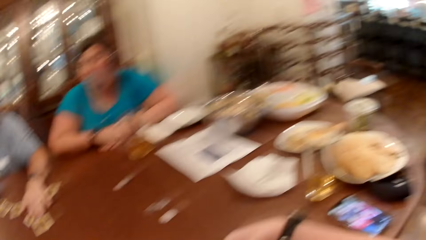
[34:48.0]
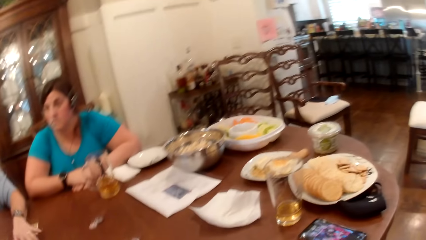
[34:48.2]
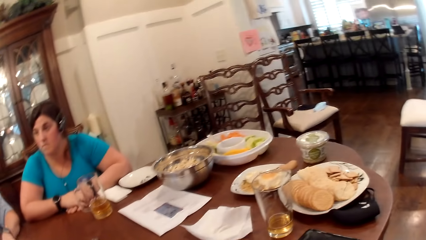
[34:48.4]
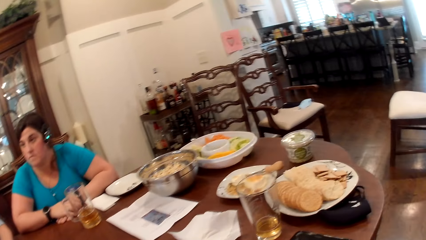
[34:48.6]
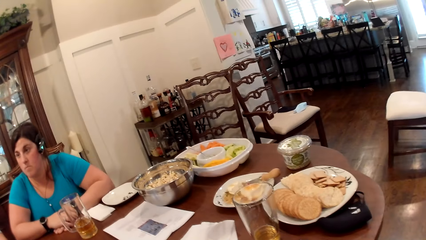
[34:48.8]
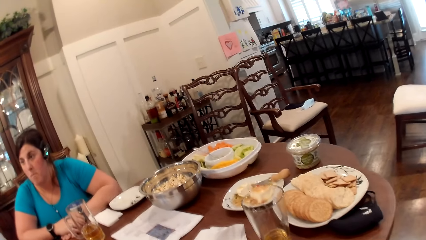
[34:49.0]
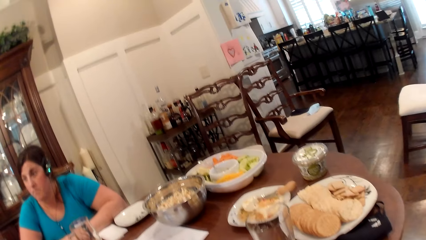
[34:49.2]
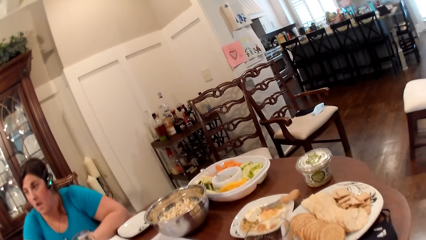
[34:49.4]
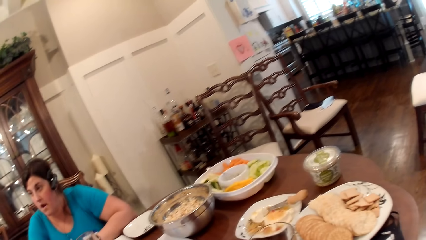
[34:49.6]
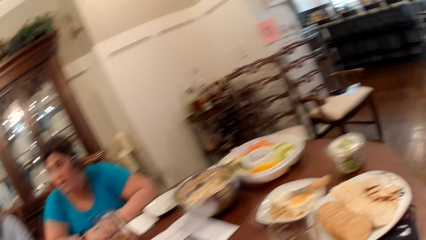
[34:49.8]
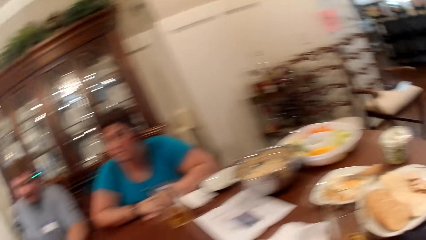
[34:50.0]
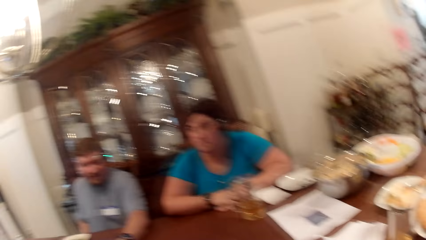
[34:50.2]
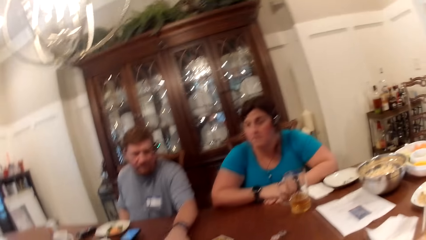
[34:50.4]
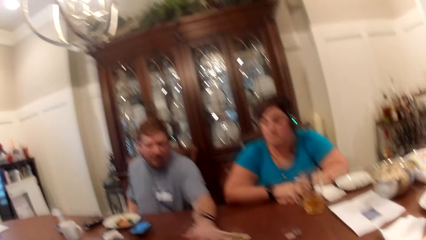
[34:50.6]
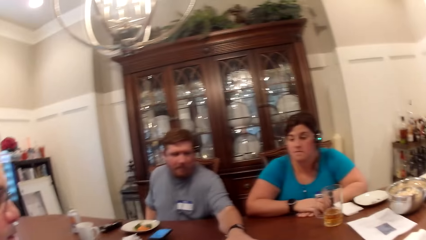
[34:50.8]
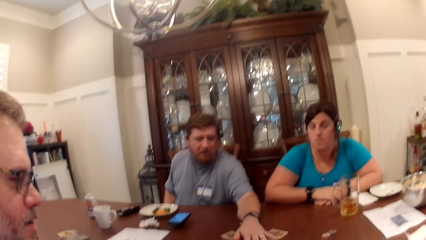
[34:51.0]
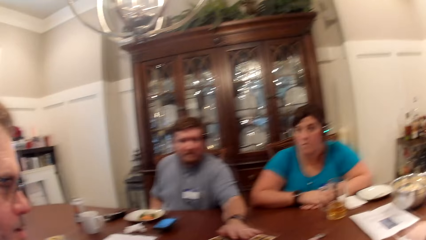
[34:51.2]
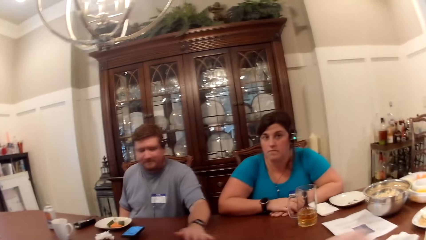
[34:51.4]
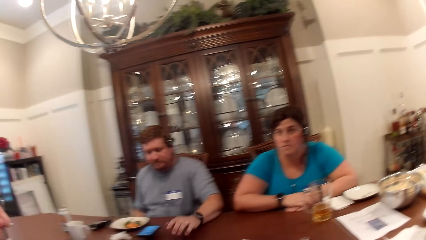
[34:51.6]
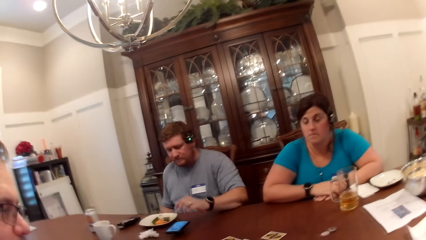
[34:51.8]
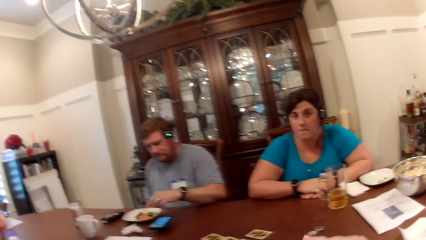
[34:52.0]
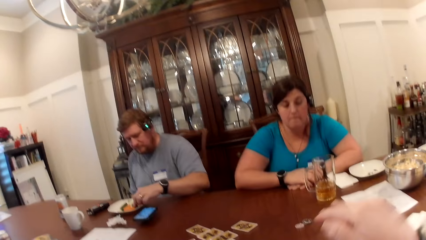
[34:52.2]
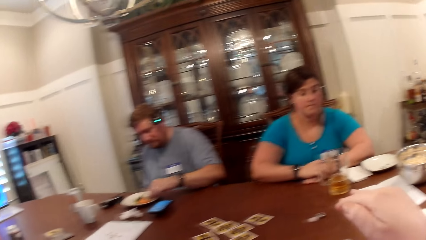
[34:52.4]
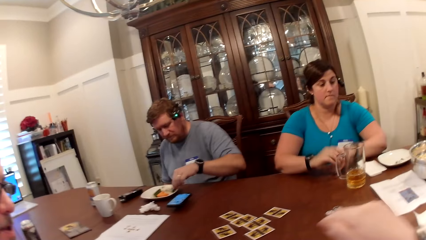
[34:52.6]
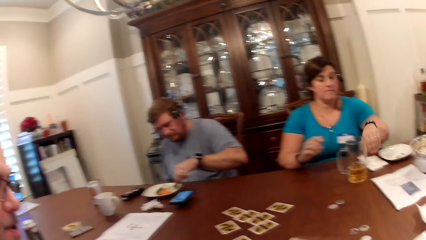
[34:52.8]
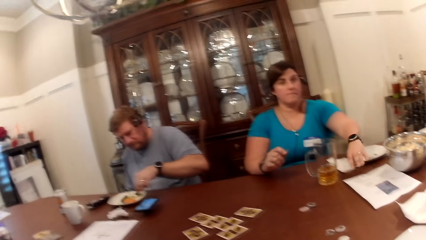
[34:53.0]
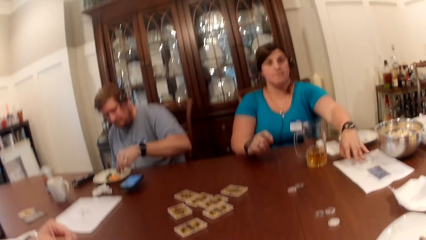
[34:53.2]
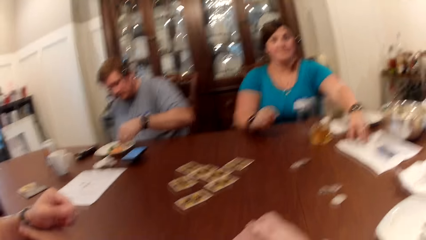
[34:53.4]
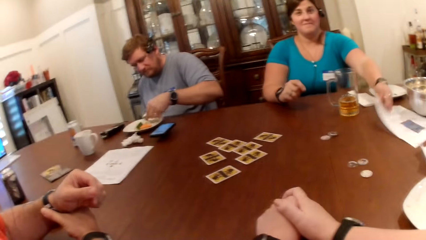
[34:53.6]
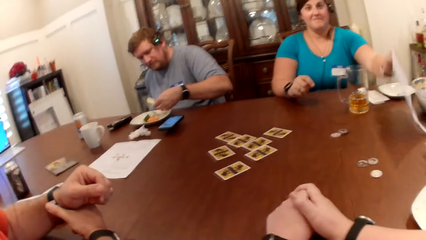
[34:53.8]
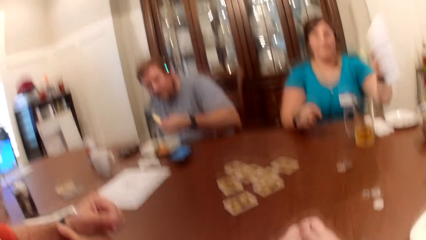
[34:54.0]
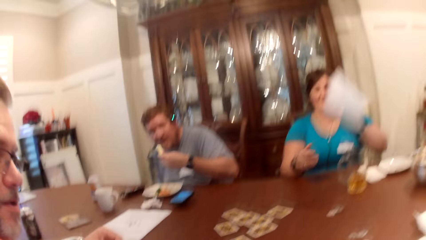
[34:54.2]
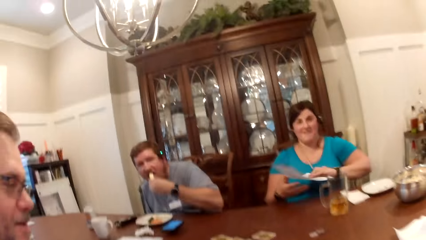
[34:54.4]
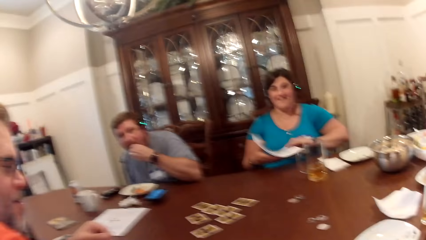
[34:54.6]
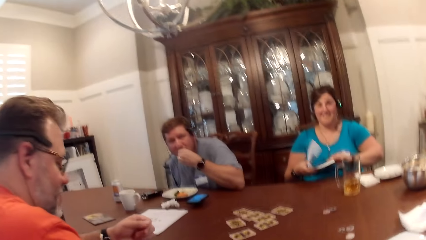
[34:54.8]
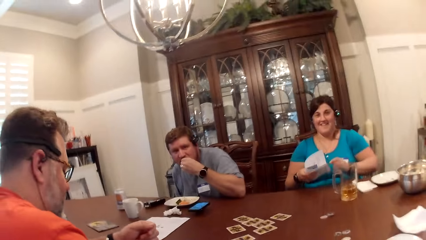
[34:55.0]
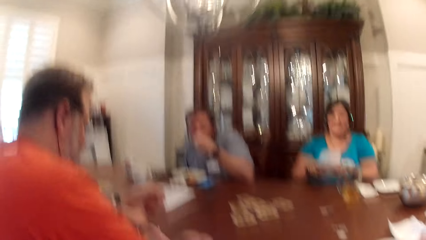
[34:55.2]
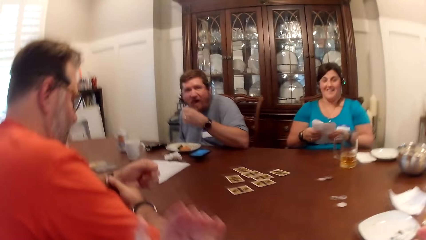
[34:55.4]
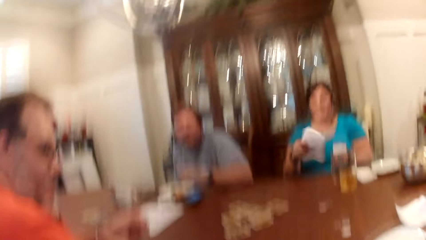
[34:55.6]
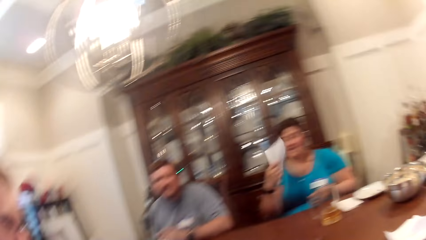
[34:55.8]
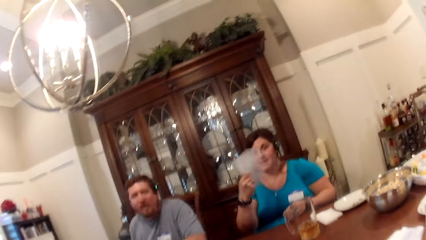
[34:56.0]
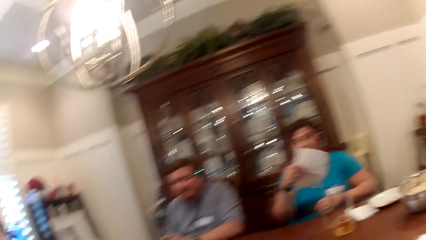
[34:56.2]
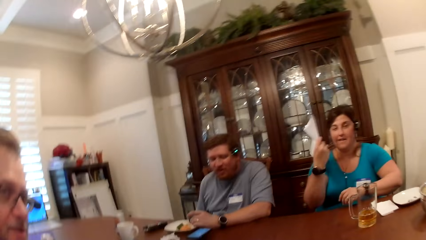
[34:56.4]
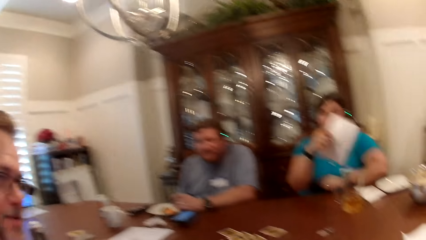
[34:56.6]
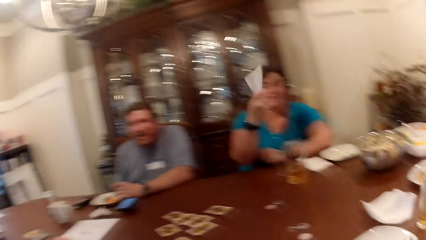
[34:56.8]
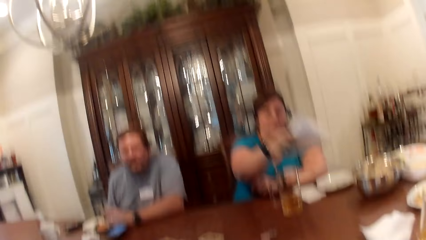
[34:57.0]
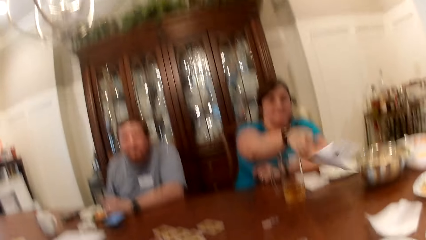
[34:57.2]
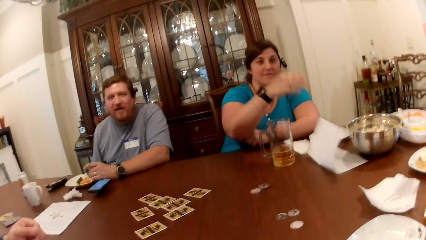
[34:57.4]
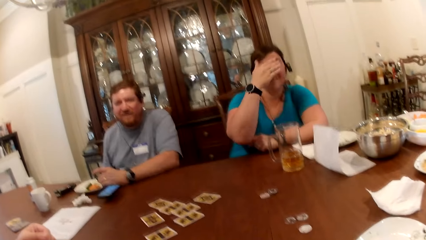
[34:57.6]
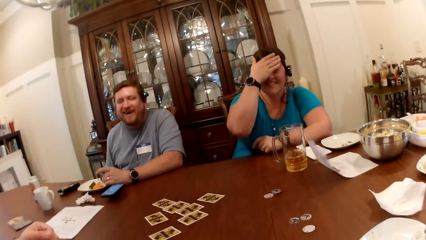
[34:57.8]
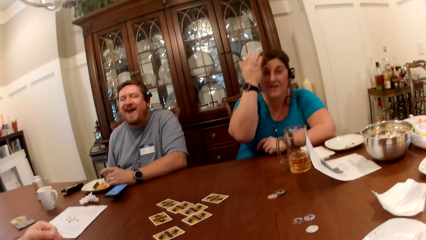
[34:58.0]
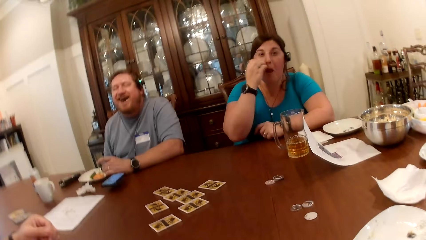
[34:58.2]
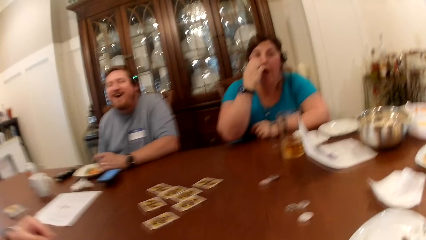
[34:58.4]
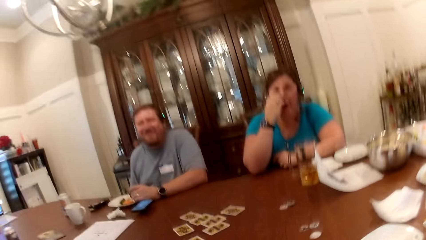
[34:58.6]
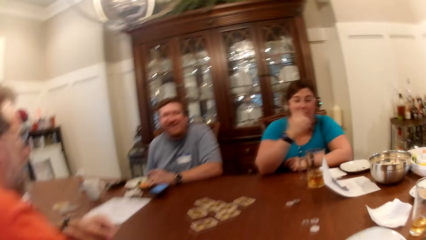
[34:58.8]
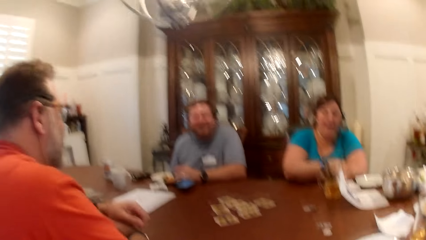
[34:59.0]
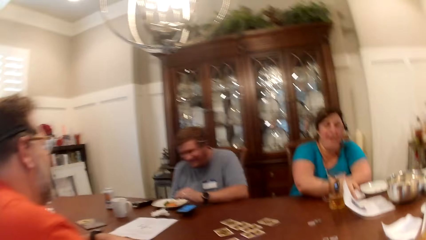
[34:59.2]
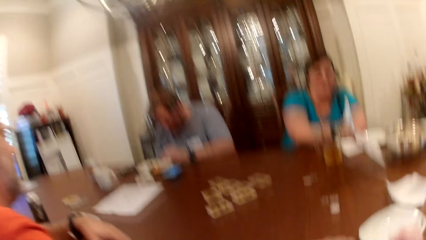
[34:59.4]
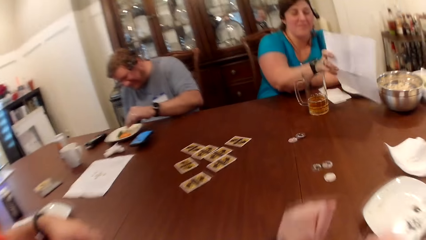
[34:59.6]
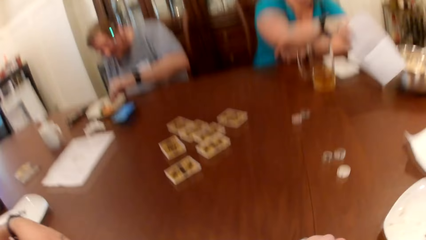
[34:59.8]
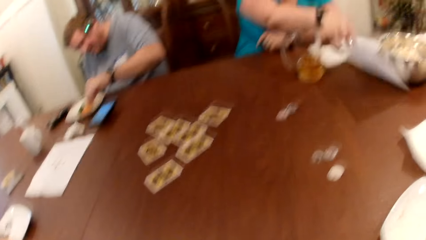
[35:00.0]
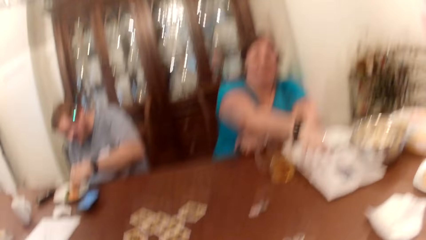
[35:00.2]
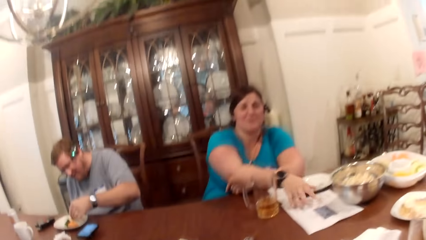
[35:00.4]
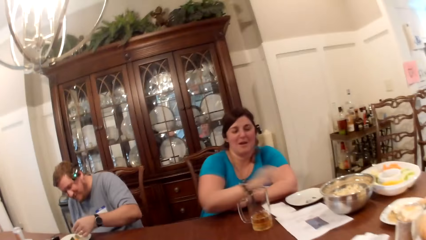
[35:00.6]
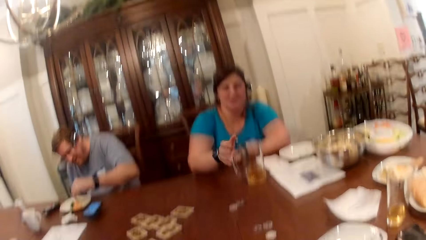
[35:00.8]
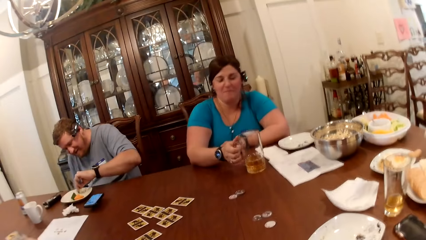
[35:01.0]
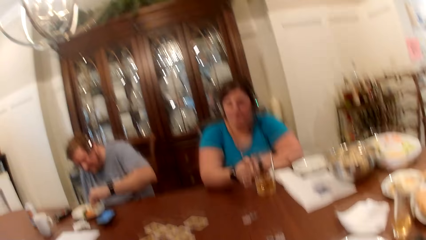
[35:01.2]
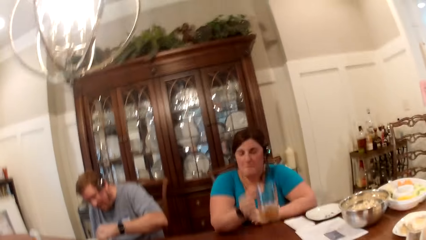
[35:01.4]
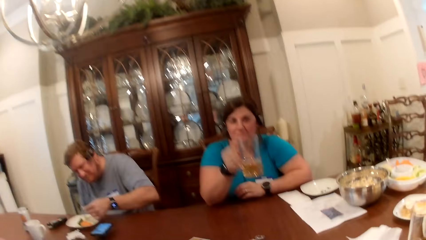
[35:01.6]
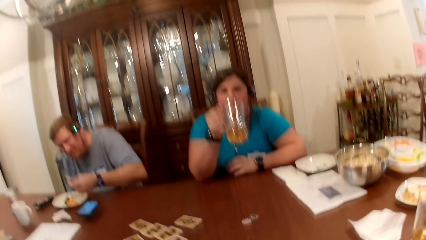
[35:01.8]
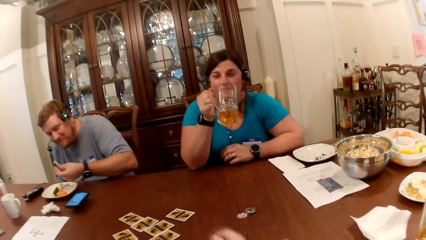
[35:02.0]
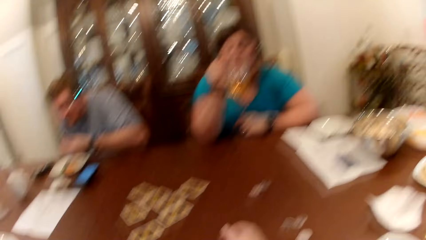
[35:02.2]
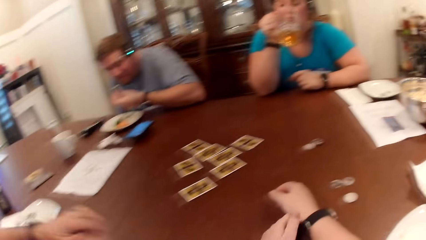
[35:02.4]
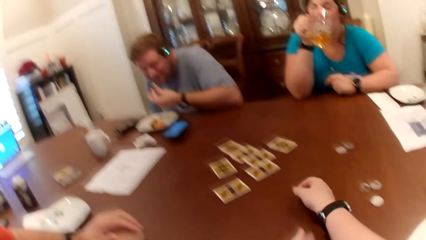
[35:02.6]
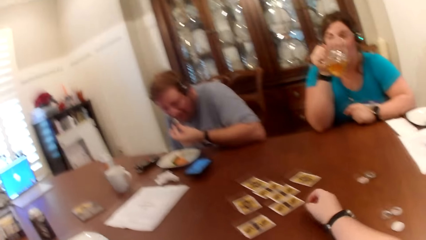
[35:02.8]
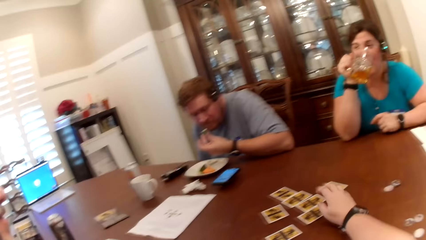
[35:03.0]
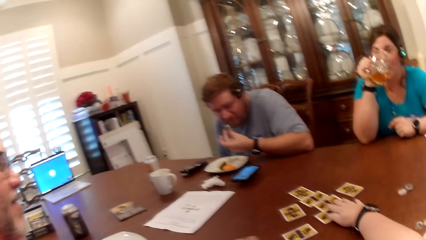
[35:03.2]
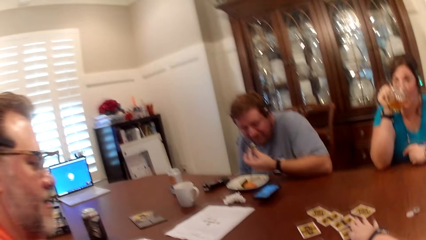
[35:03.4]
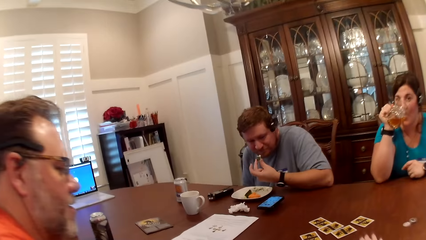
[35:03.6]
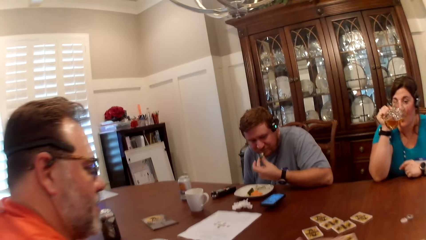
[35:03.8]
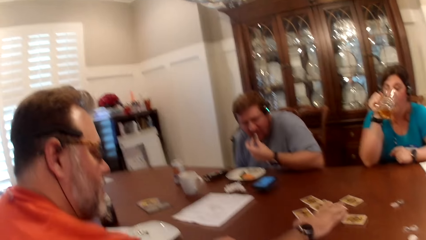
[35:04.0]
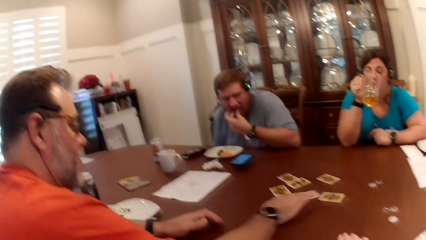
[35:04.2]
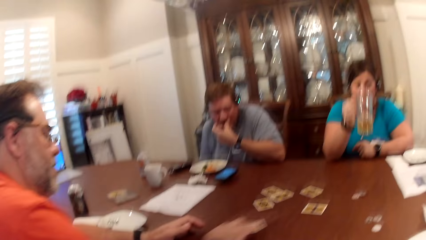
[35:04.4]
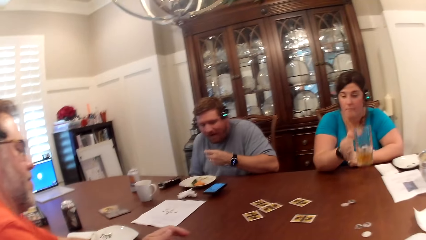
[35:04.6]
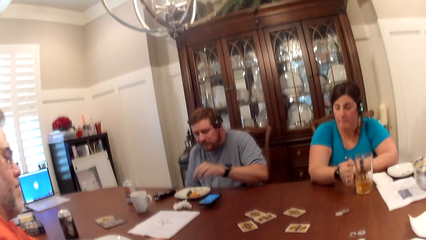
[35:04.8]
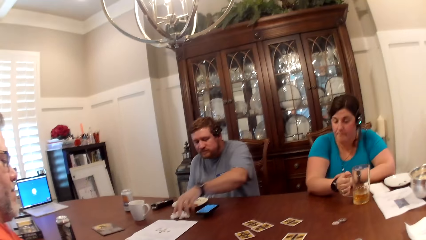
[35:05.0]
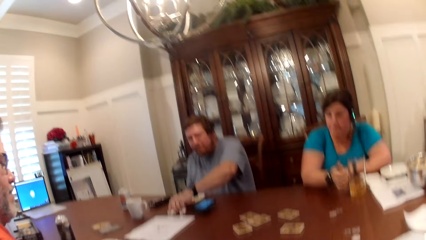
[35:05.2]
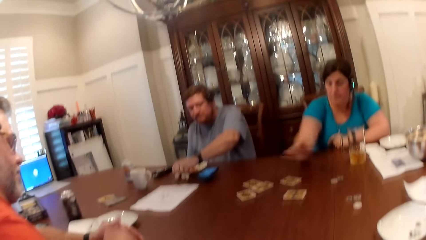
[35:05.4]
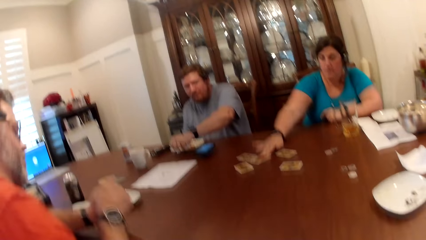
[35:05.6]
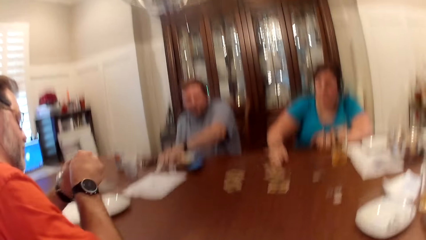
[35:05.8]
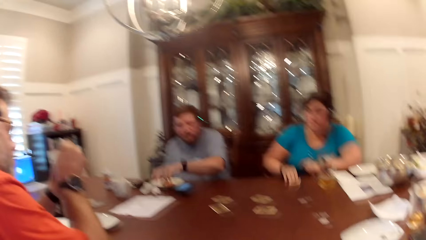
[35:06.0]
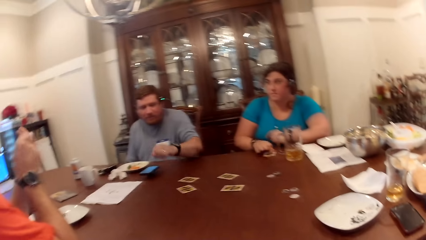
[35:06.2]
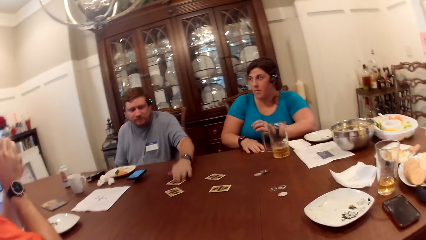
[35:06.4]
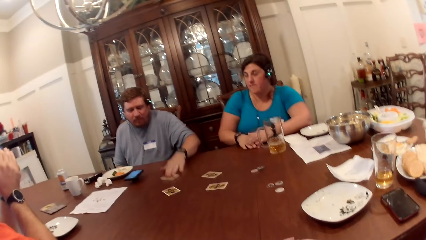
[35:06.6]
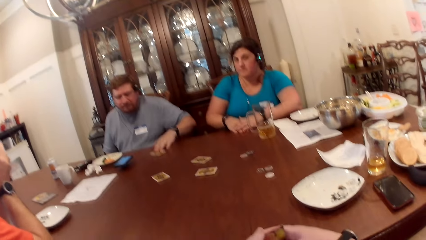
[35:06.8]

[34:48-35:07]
The camera wearer pushes the plate. A man eats the vegetables in the plate with his left hand. A woman picks up a paper on the table with her left hand. The camera wearer folds her hands on the table. The woman folds the paper with both hands, blows breeze with the paper in her right hand, drops the paper on the table with her right hand, wipes her forehead with her right hand, scratches her nose with her right hand and arranges the paper on the table with her right hand. The woman picks up the glass of beer on the table with her right hand. The man eats the vegetables in the plate with his left hand. The woman drinks the beer in the glass of beer with her right hand. The camera wearer takes the card from the table with her right hand. She touches the card on the table. Another man takes the card from the table with his right hand. The camera wearer pulls the card. The woman drops the glass of beer on the table with her right hand. The first man wipes his left hand on a tissue on the table. The woman takes the card from the table with her right hand. The first man takes the card from the table with his right hand.
